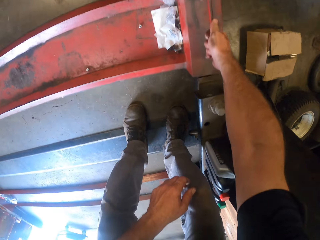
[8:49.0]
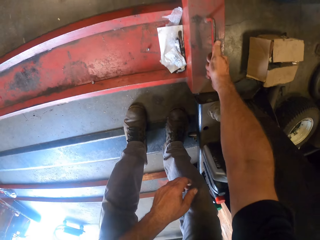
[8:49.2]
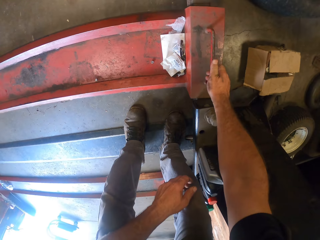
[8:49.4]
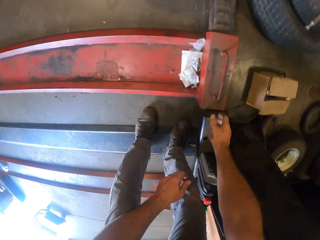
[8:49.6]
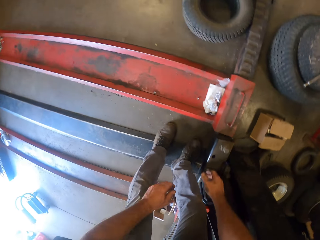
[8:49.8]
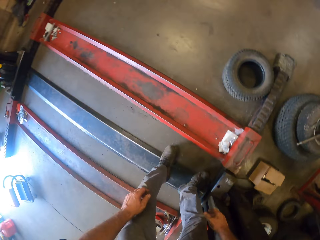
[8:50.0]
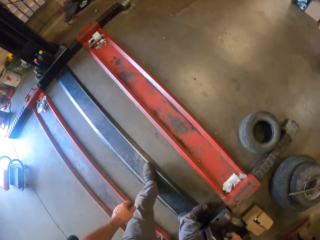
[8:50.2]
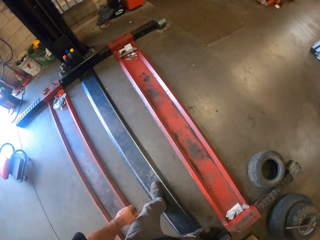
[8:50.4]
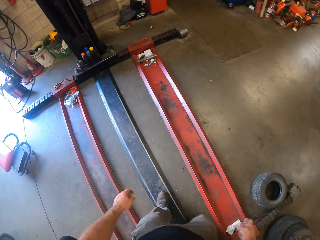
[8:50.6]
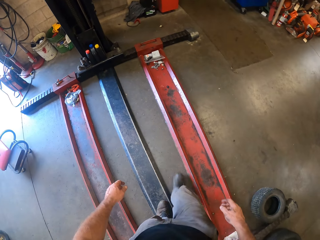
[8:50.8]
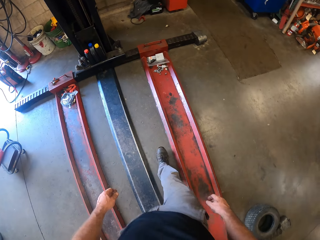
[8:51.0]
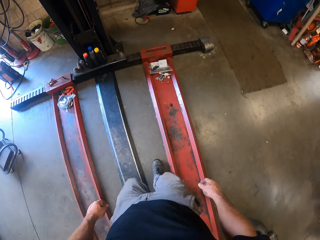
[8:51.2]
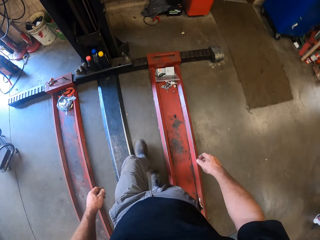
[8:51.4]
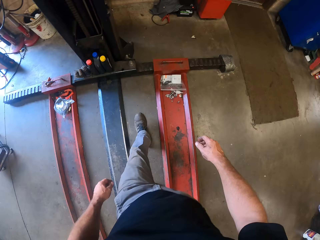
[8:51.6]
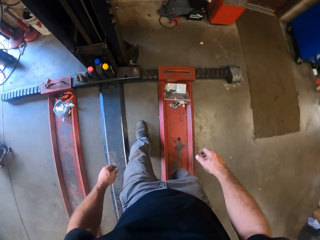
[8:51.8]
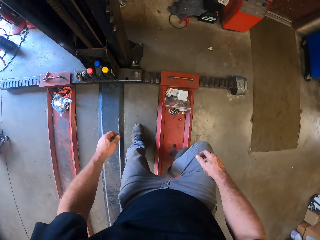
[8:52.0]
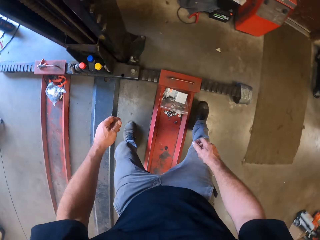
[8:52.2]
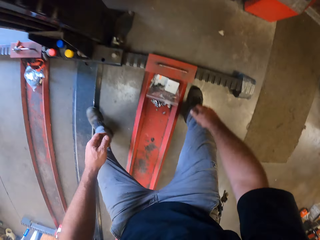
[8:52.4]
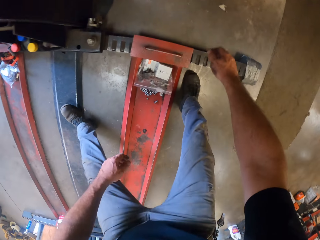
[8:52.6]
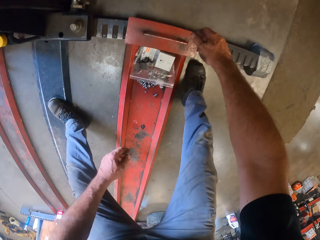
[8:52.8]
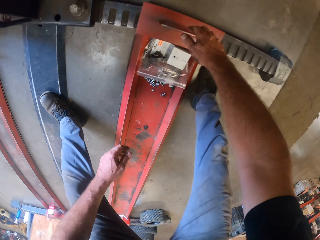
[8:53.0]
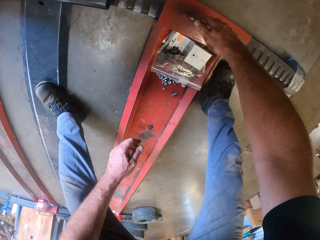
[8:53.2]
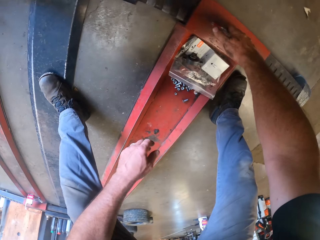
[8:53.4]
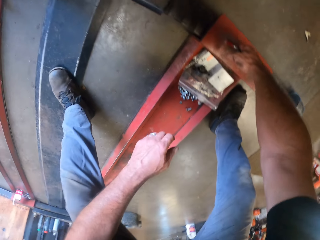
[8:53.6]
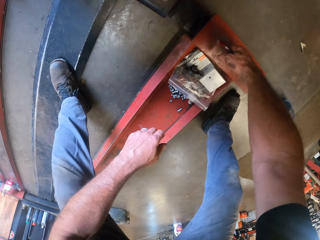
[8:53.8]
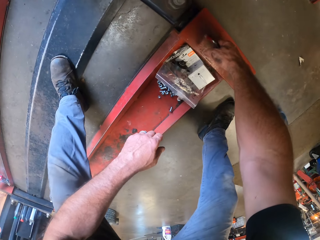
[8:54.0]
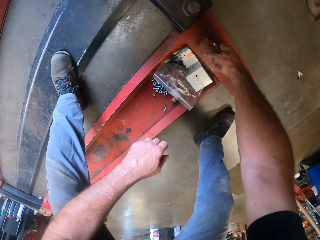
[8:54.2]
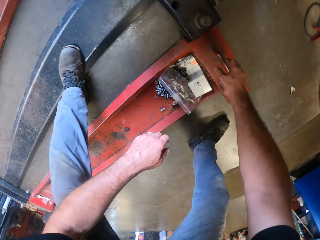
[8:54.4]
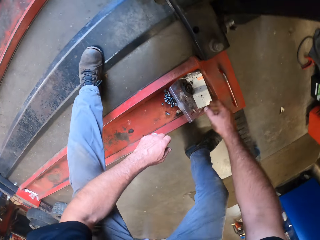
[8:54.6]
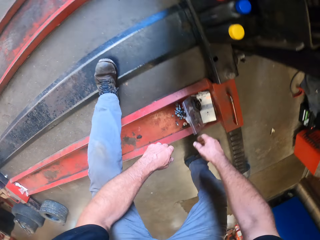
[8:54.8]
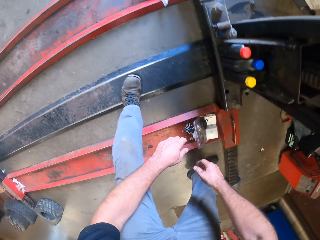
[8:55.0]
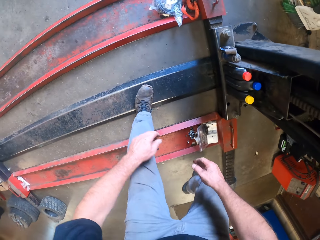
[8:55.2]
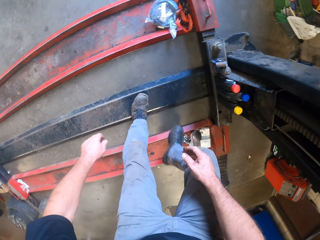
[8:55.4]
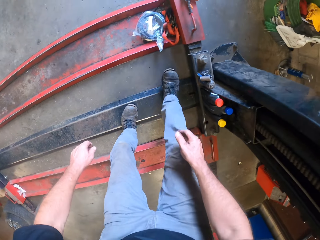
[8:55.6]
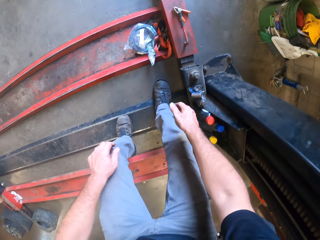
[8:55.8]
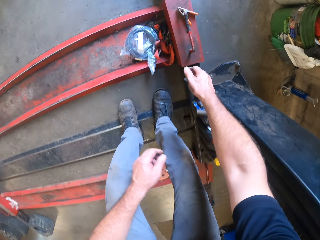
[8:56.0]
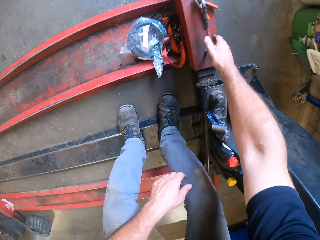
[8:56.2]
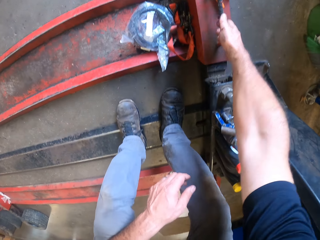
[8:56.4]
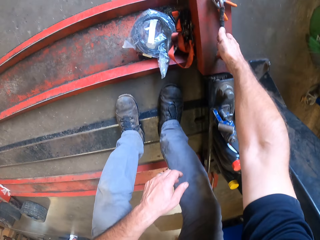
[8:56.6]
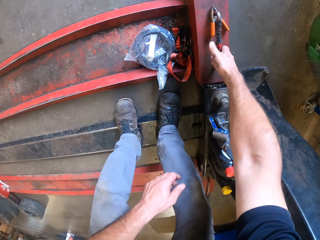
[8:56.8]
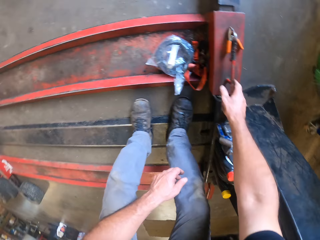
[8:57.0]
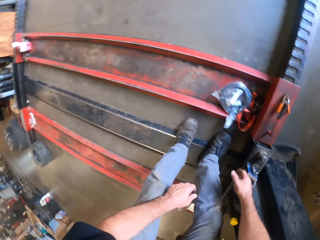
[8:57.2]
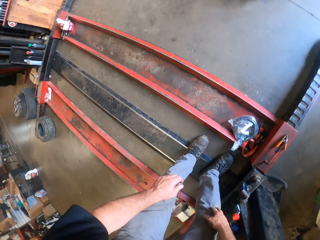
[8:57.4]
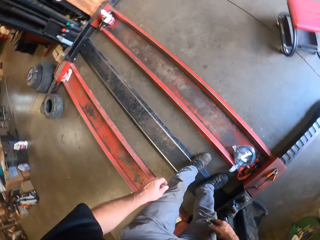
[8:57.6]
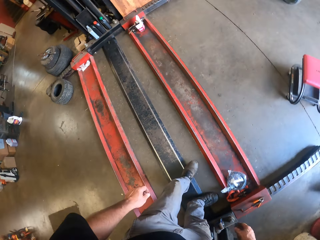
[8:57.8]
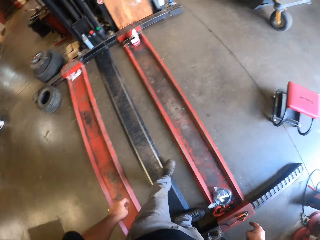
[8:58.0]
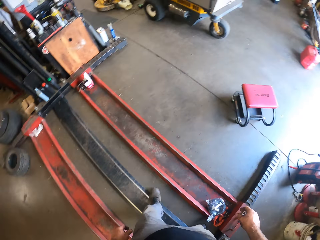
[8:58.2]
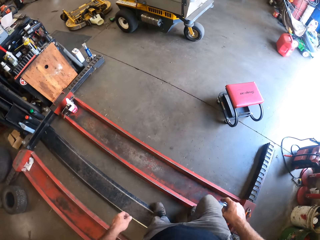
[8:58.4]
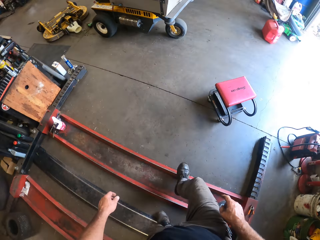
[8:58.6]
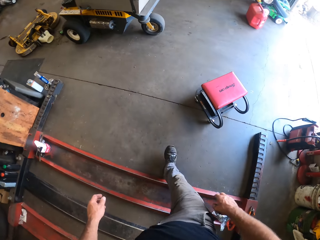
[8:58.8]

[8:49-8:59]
The camera wearer moves another steel or metal on the floor with his right hand. He walks back to the other side of the metal. He moves another steel on the floor with his right hand. He does so again.

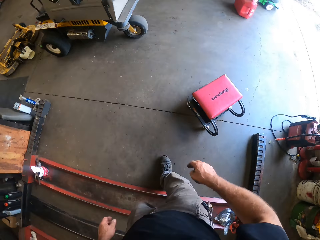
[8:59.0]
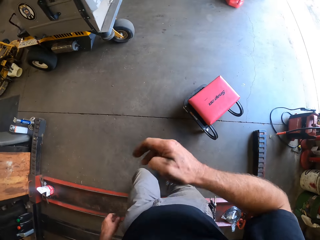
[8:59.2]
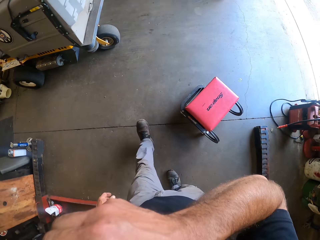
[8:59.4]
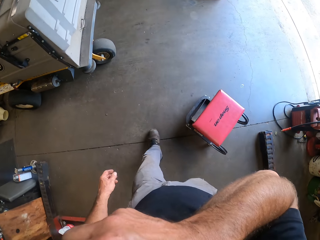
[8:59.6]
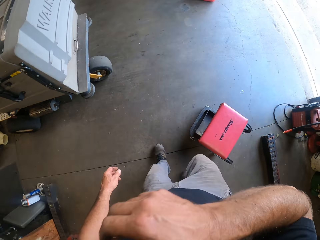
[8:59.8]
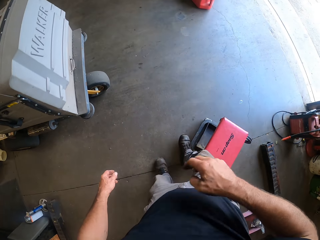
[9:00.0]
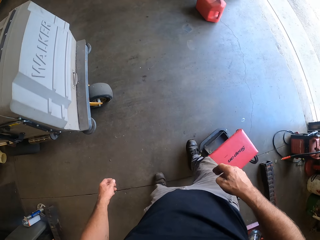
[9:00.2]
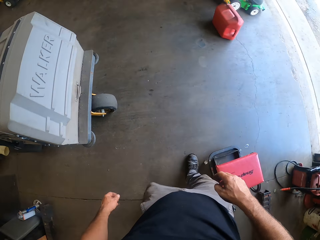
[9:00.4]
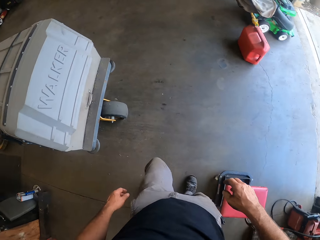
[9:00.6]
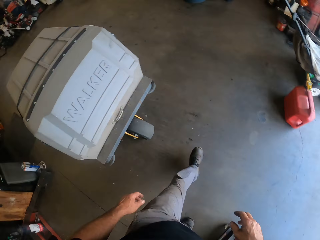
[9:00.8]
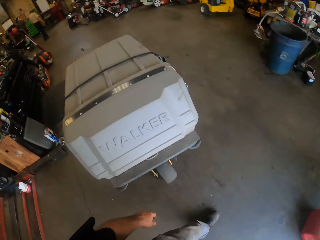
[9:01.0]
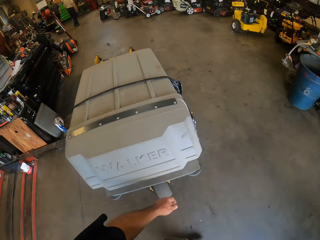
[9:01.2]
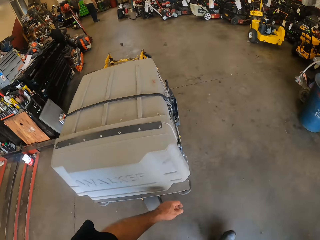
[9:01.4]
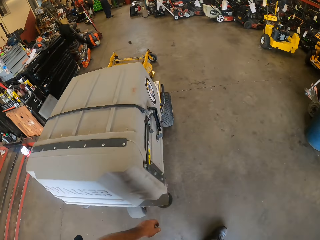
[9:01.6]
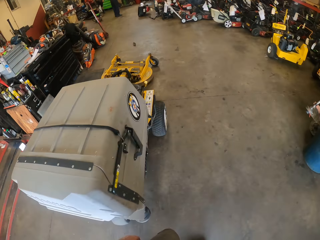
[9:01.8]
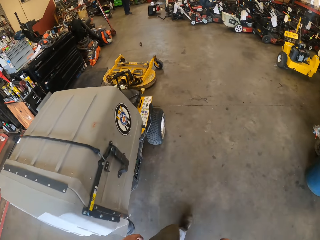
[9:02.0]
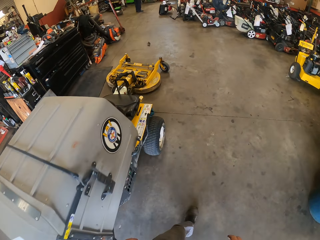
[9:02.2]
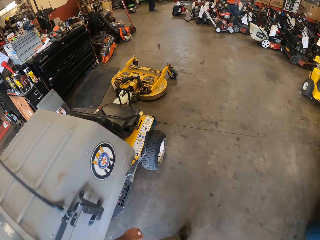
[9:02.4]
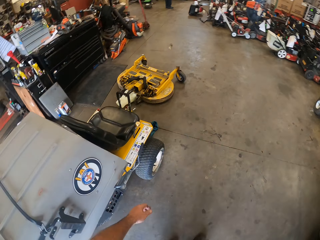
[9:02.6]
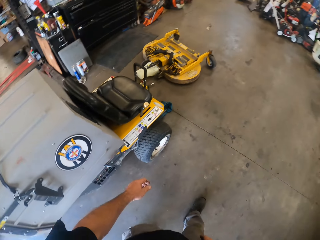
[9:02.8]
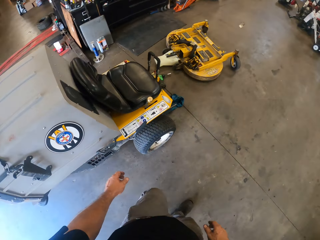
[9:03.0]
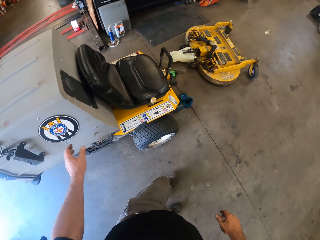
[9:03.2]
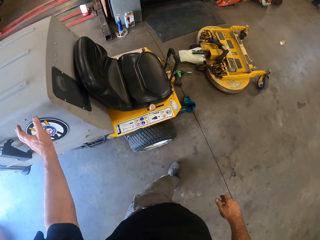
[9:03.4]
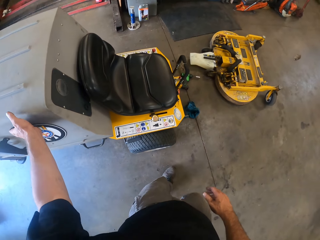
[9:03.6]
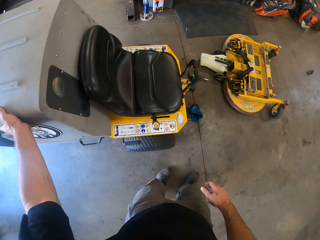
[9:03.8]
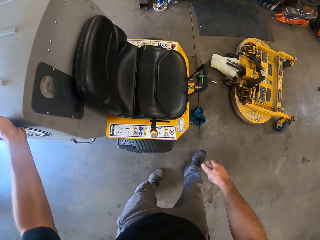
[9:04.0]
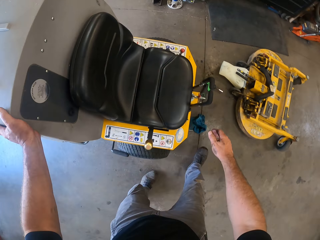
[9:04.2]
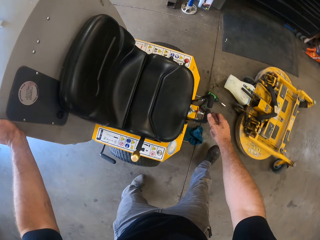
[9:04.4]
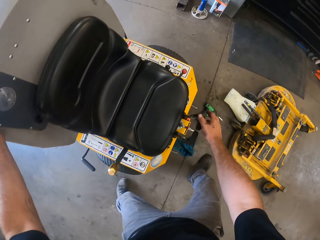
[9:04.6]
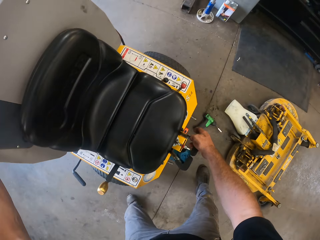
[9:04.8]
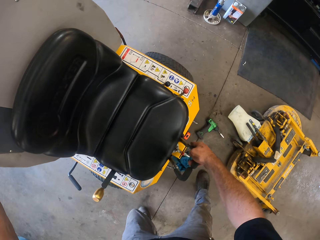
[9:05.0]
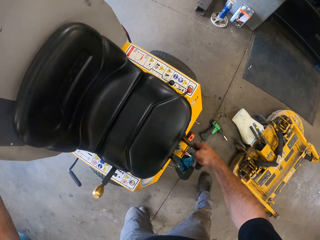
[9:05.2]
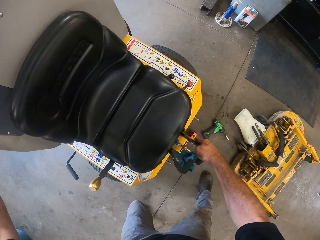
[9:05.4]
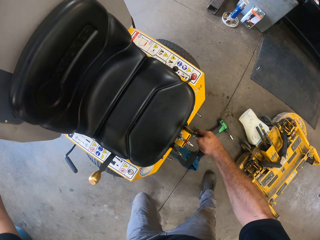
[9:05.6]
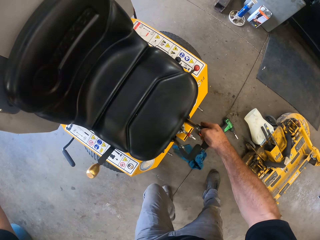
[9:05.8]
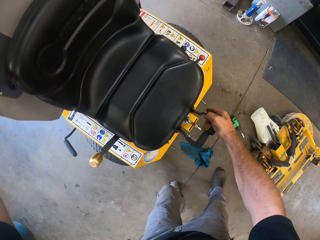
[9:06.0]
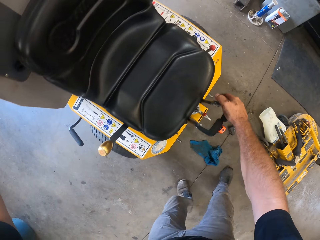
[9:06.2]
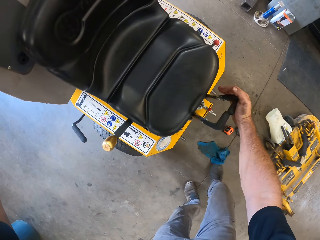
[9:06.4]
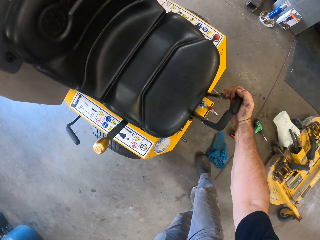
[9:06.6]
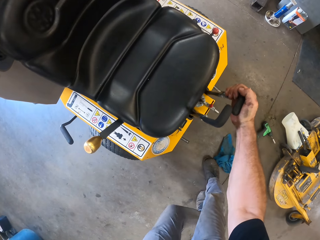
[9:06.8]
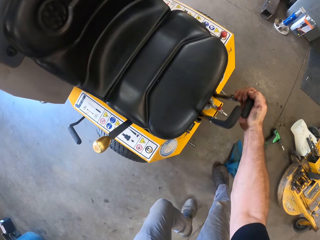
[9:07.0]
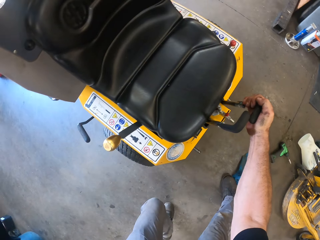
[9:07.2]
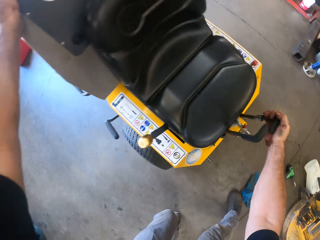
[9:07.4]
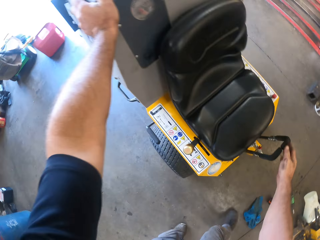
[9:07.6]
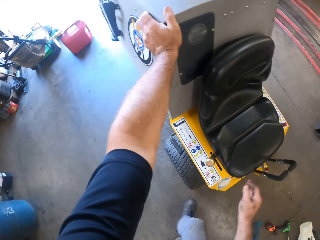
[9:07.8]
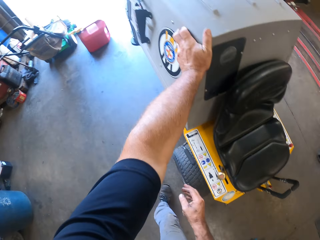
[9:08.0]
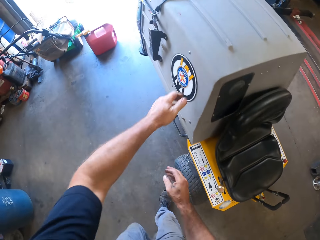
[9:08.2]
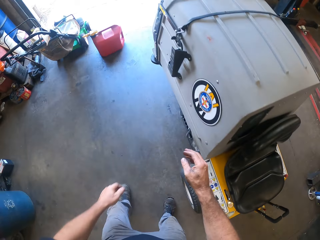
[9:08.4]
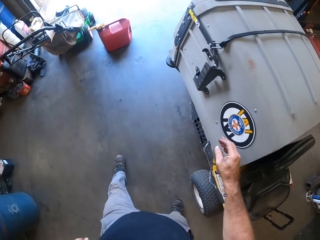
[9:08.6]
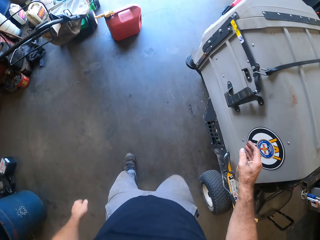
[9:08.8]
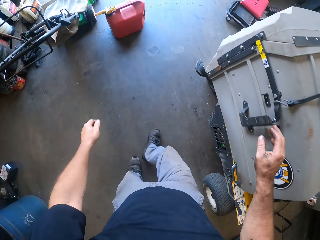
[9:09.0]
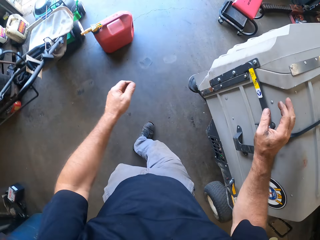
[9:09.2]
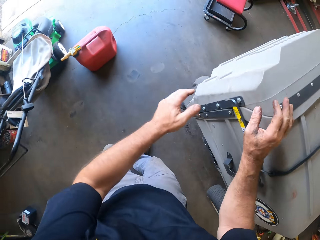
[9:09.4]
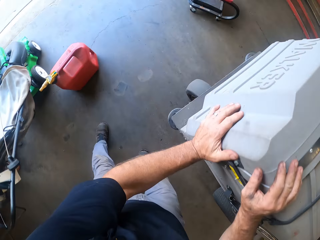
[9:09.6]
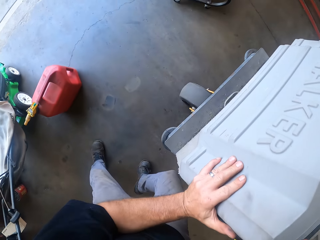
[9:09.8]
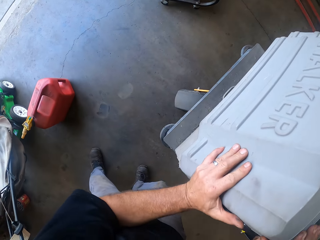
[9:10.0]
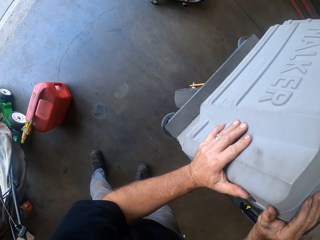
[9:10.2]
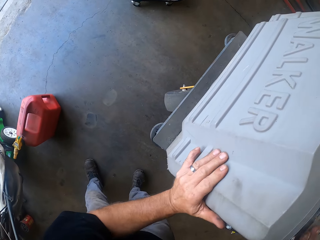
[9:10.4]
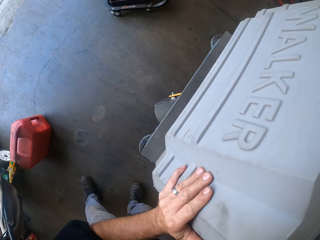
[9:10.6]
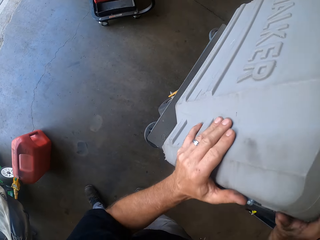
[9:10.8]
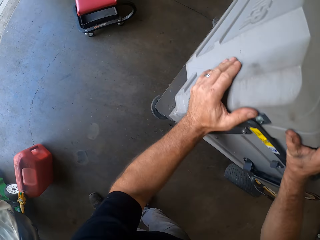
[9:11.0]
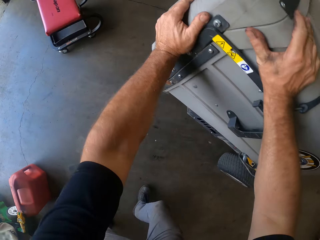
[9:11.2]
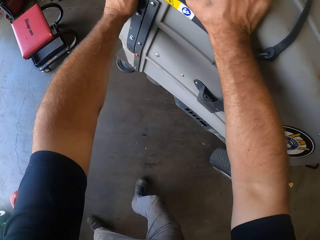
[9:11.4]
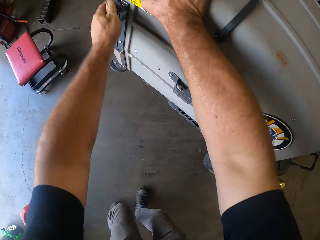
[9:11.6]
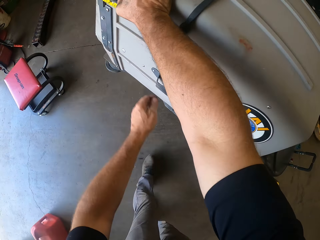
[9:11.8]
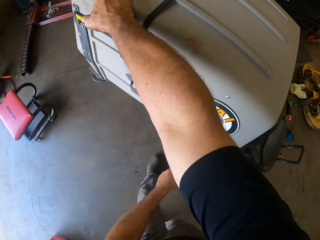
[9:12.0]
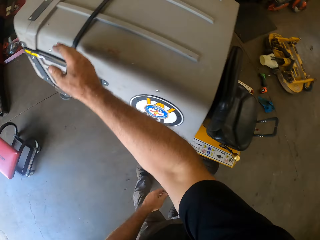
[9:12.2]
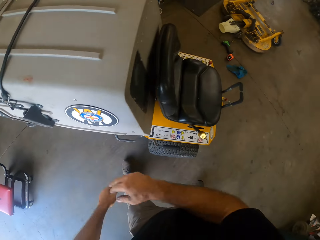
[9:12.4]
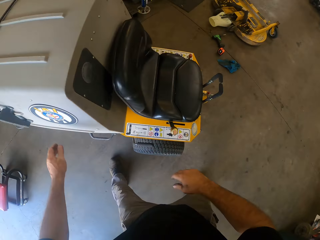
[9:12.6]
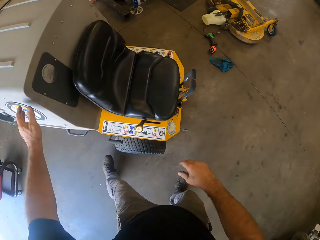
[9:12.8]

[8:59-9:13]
The camera wearer touches his face with his right hand. He kicks a stool on the floor with his right leg. He pushes something with his leg. He walks round the workshop. He places his left hand on the cargo tricycle. He pulls the lever of the cargo tricycle with his right hand. He holds something. He moves the cargo tricycle with both his hands. He pushes the cargo tricycle with both his hands.
